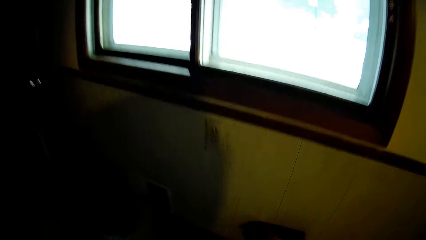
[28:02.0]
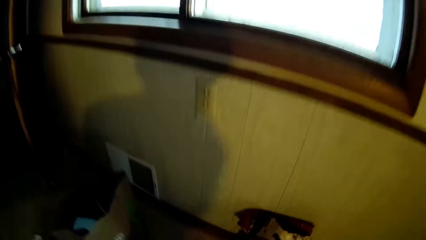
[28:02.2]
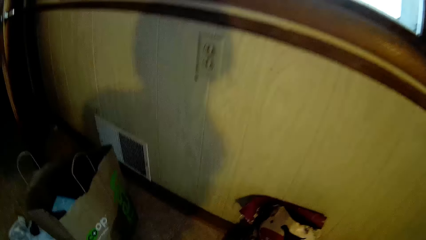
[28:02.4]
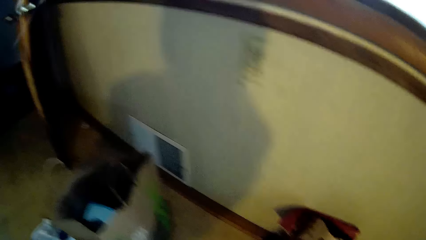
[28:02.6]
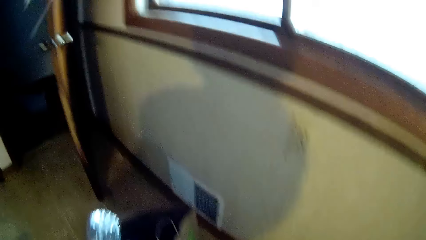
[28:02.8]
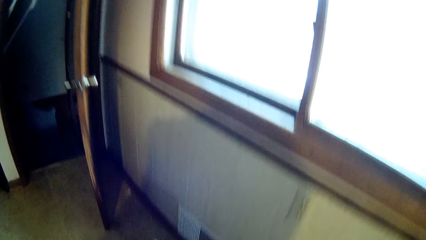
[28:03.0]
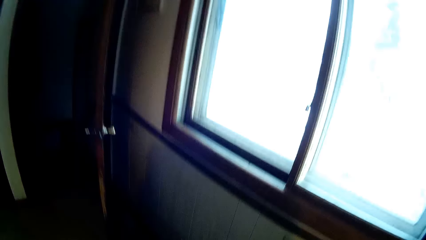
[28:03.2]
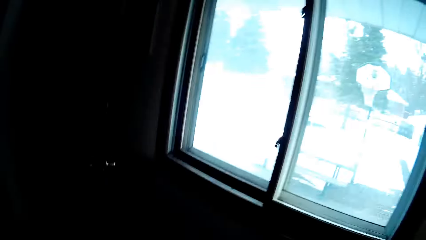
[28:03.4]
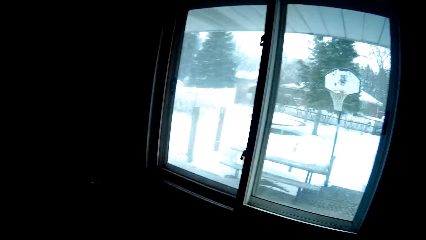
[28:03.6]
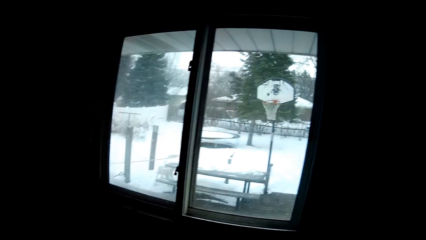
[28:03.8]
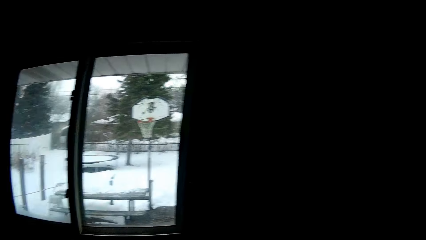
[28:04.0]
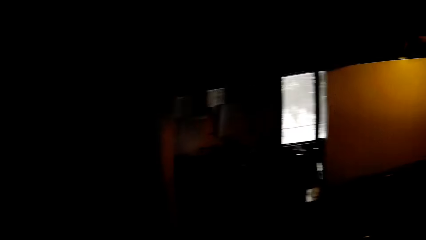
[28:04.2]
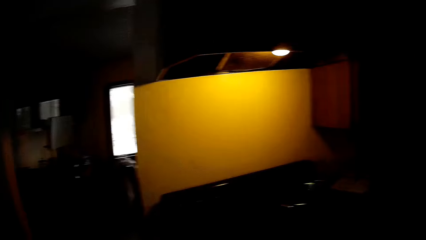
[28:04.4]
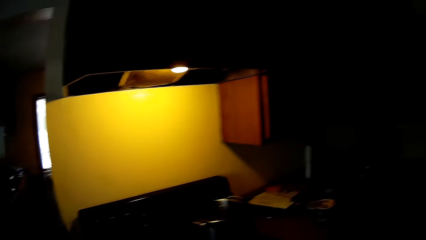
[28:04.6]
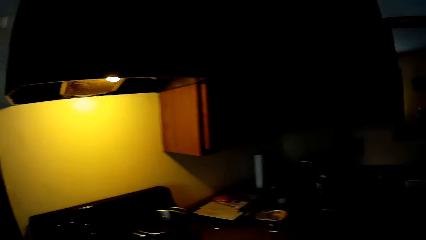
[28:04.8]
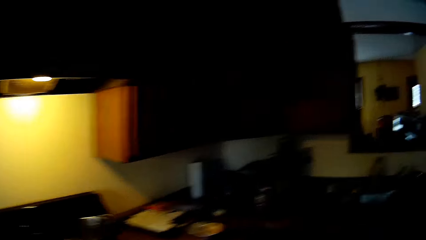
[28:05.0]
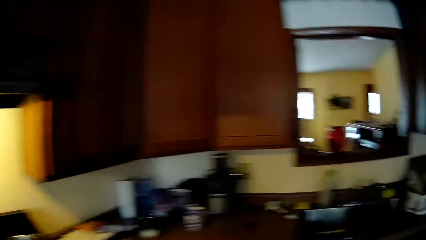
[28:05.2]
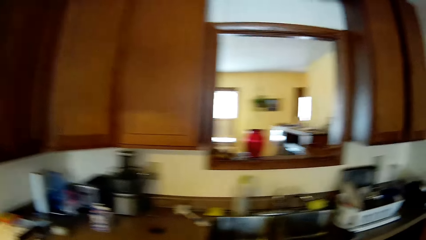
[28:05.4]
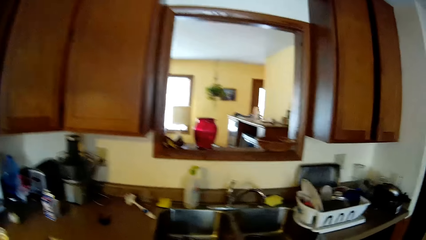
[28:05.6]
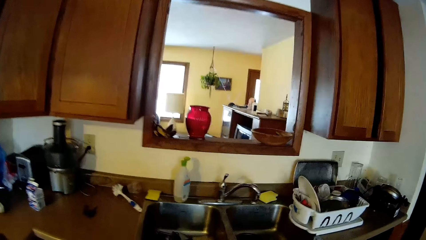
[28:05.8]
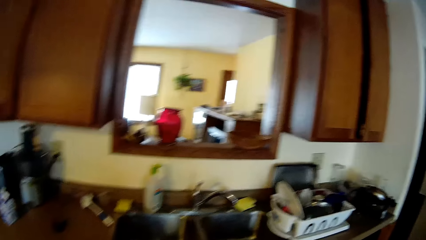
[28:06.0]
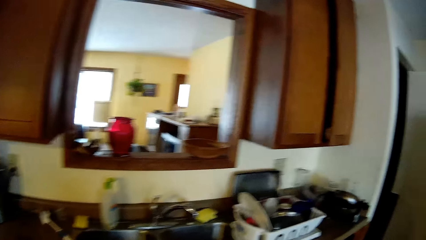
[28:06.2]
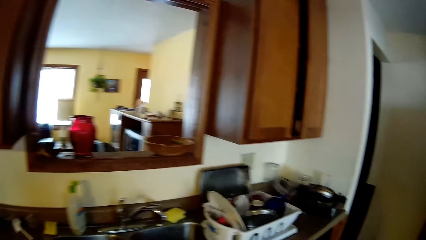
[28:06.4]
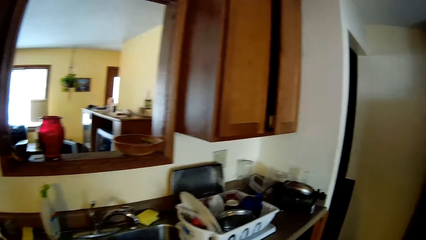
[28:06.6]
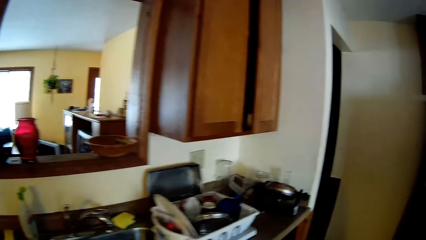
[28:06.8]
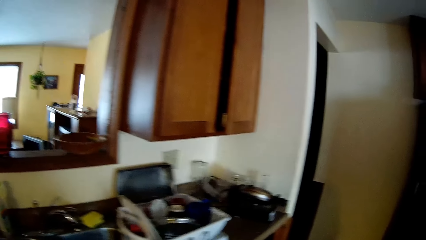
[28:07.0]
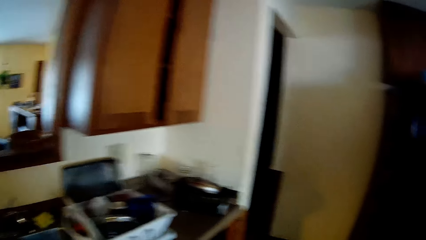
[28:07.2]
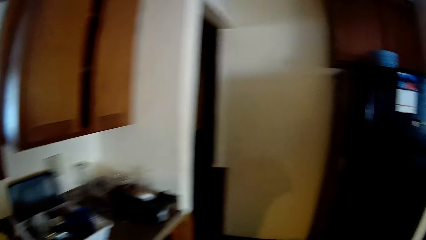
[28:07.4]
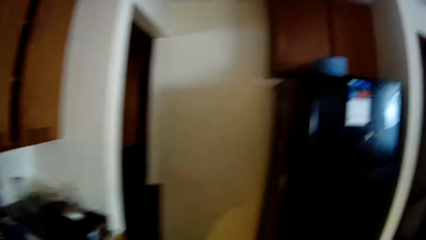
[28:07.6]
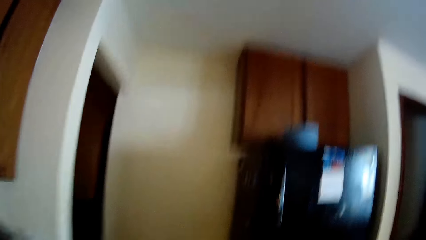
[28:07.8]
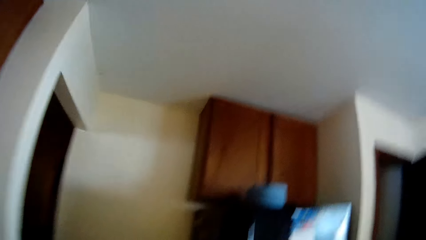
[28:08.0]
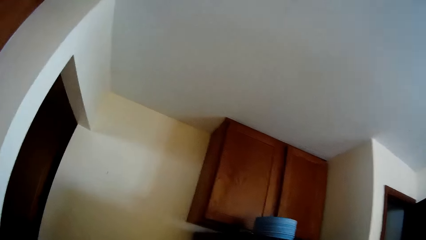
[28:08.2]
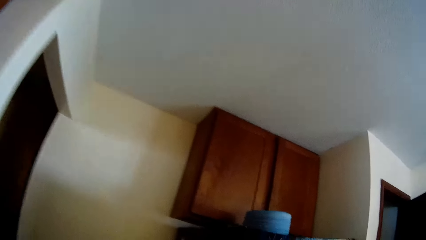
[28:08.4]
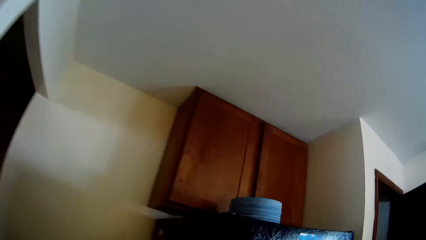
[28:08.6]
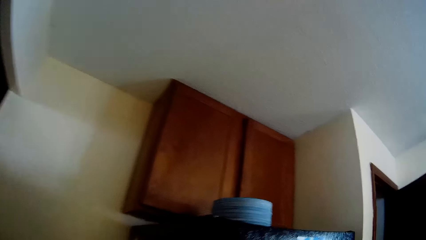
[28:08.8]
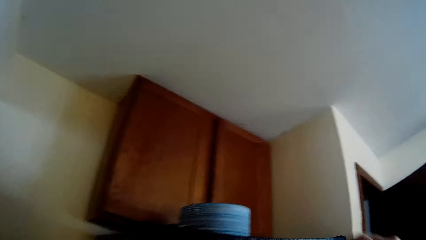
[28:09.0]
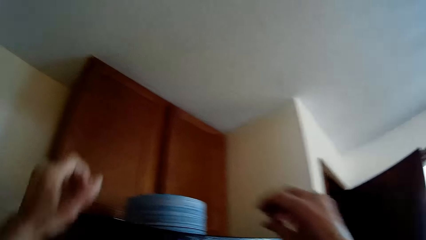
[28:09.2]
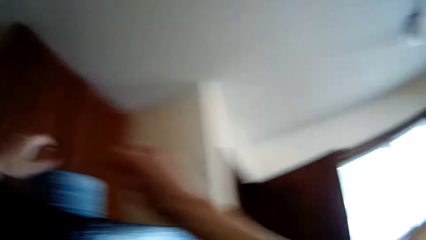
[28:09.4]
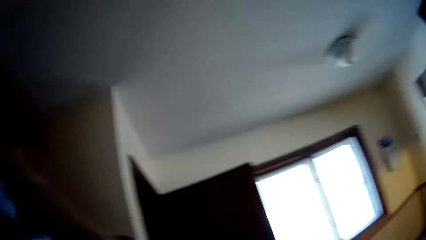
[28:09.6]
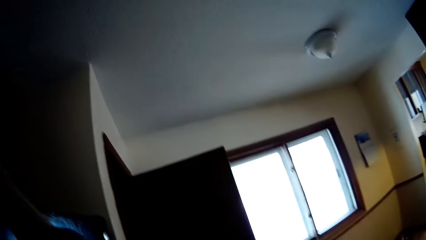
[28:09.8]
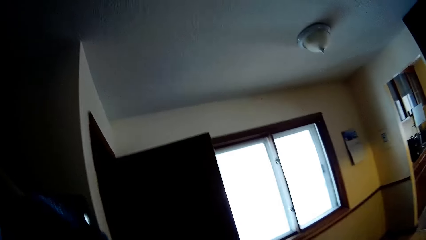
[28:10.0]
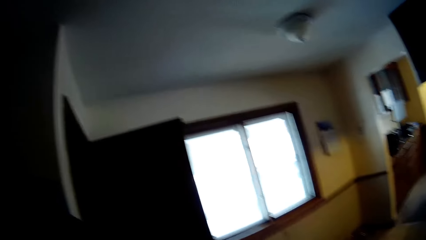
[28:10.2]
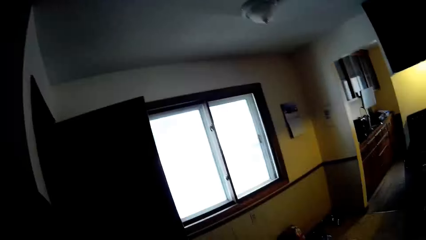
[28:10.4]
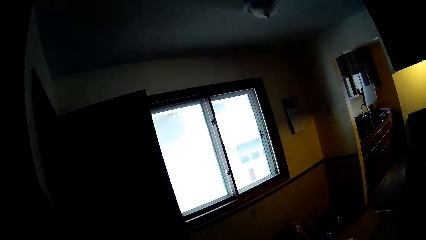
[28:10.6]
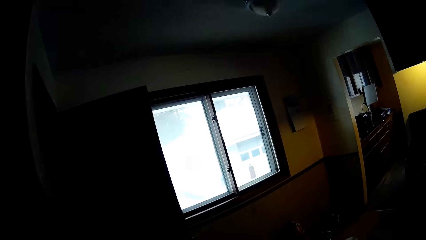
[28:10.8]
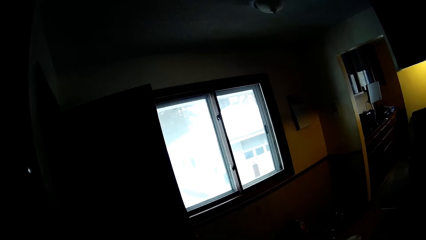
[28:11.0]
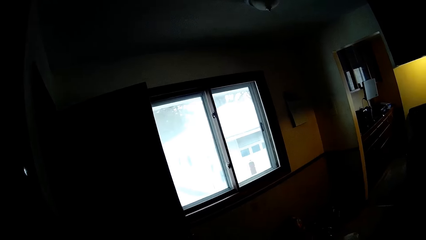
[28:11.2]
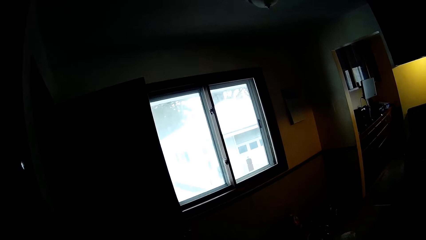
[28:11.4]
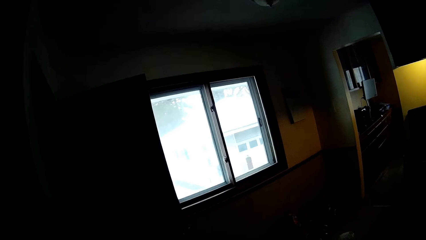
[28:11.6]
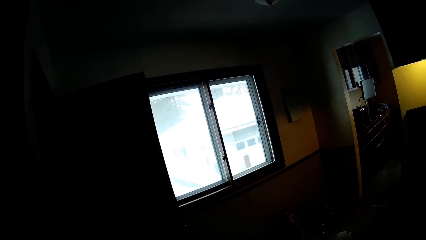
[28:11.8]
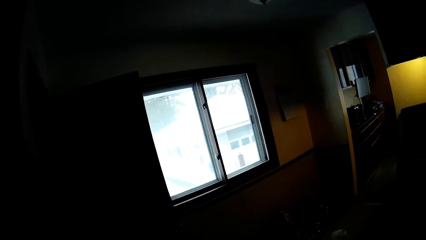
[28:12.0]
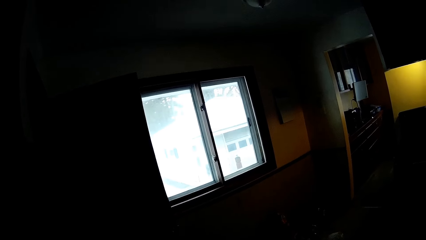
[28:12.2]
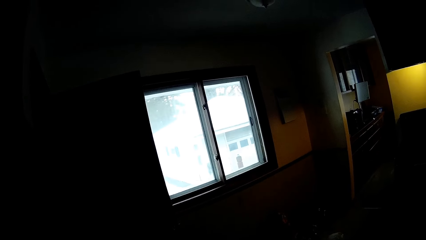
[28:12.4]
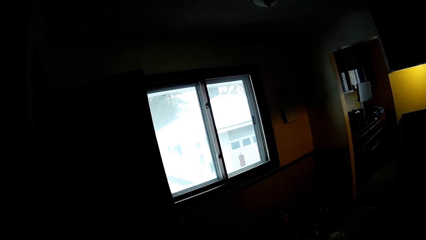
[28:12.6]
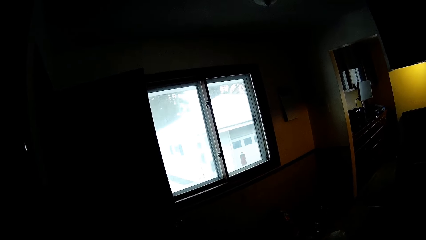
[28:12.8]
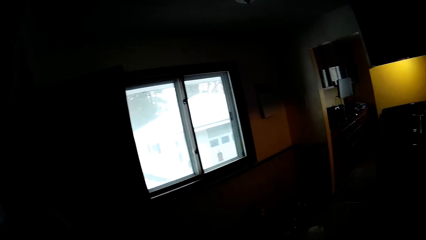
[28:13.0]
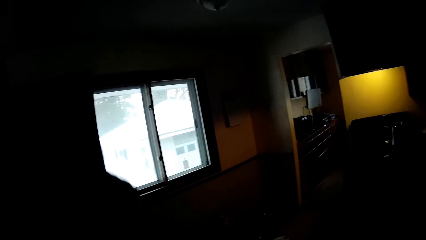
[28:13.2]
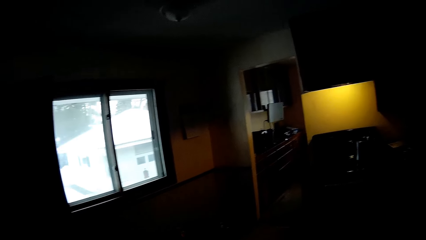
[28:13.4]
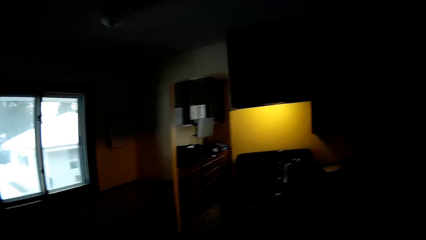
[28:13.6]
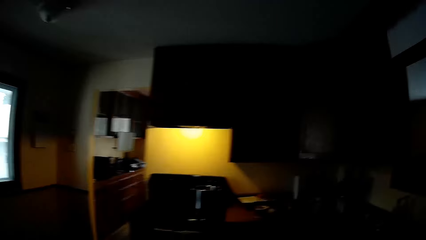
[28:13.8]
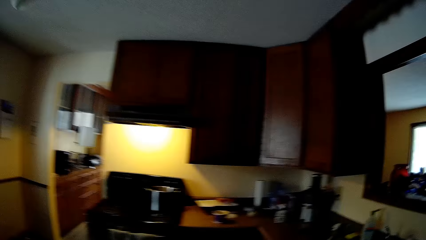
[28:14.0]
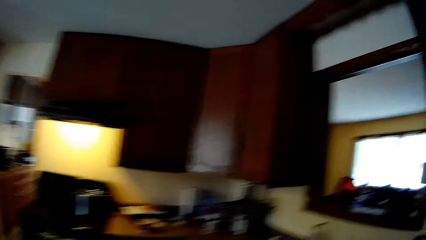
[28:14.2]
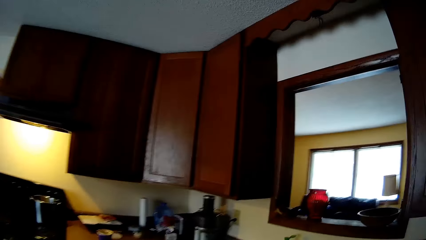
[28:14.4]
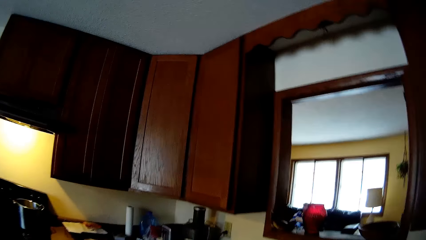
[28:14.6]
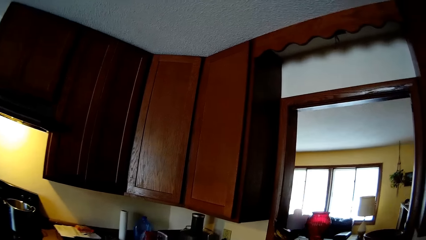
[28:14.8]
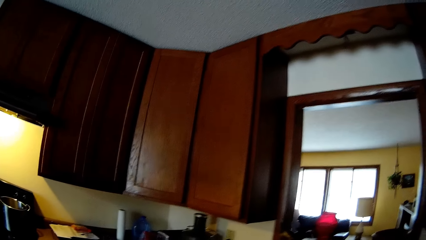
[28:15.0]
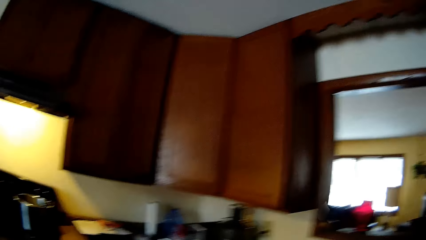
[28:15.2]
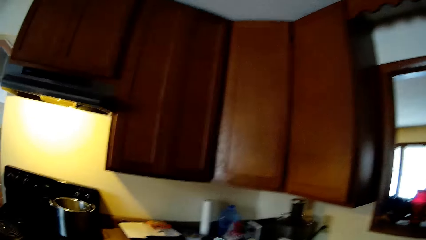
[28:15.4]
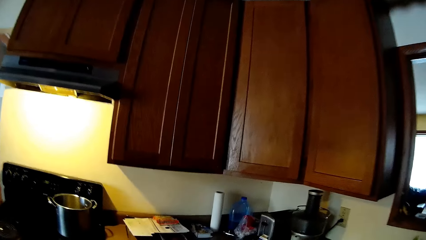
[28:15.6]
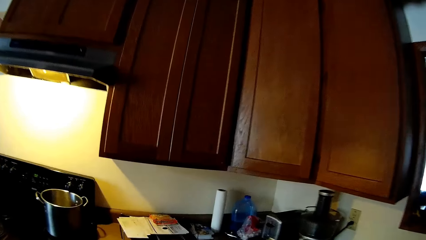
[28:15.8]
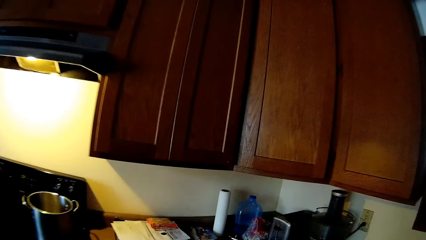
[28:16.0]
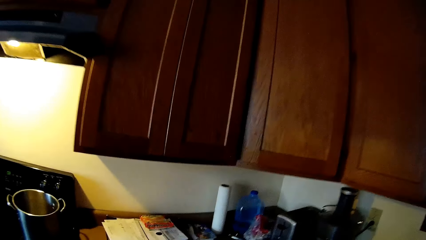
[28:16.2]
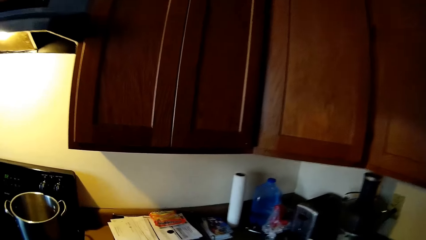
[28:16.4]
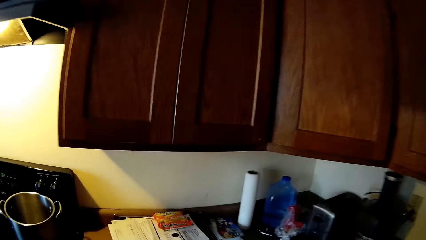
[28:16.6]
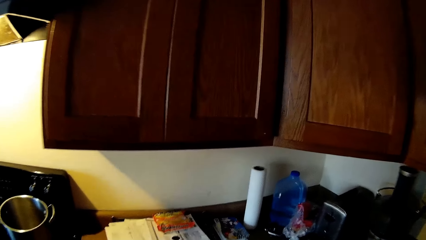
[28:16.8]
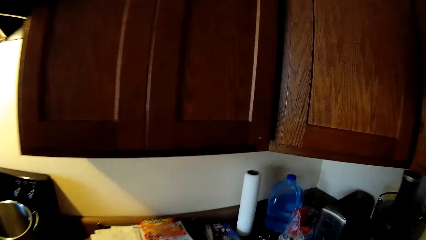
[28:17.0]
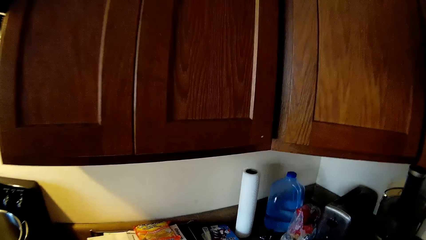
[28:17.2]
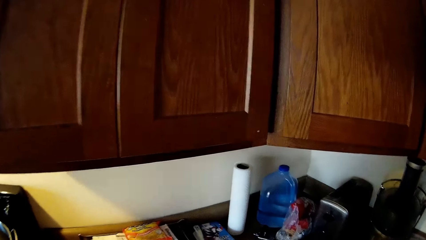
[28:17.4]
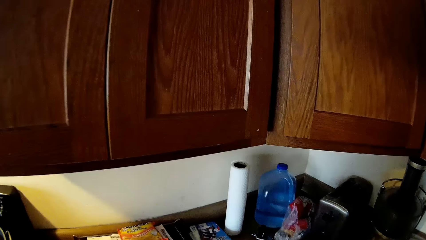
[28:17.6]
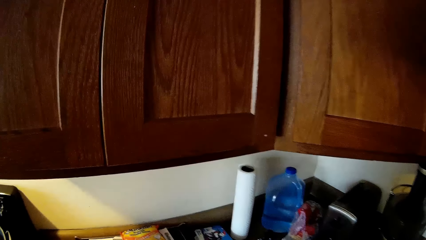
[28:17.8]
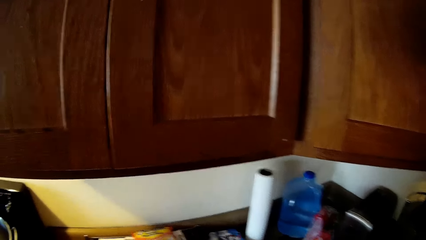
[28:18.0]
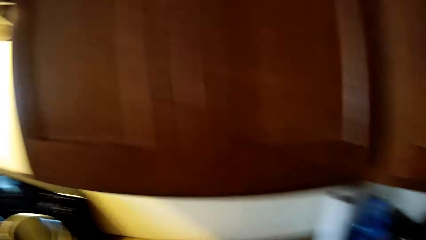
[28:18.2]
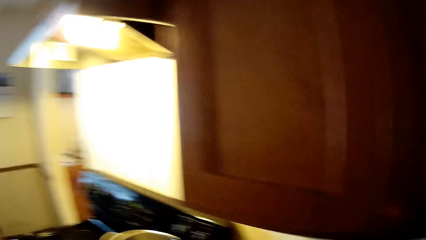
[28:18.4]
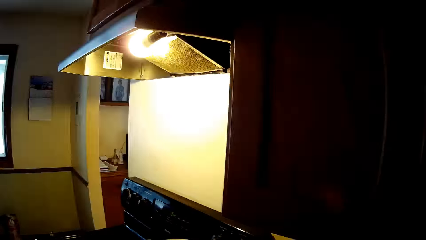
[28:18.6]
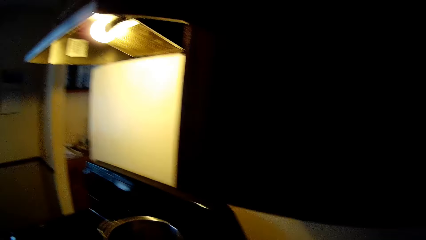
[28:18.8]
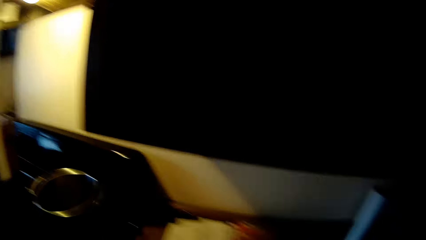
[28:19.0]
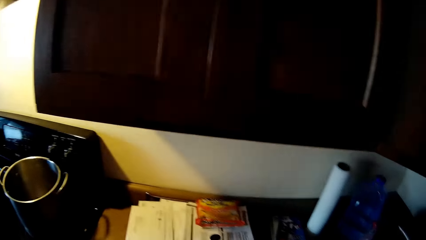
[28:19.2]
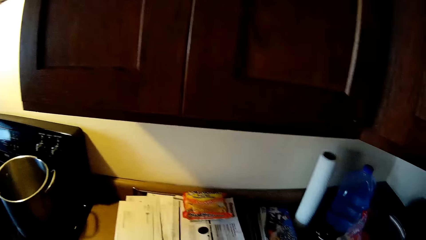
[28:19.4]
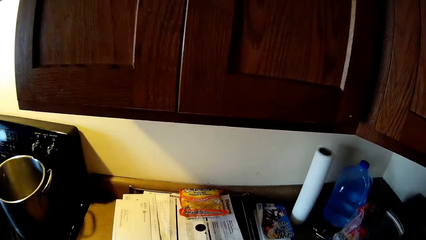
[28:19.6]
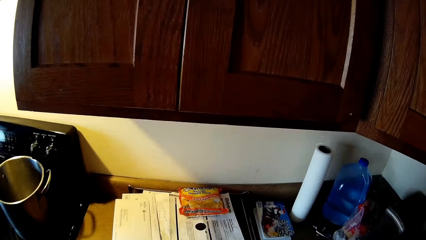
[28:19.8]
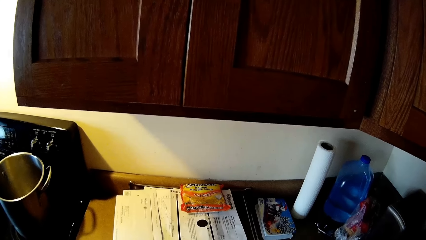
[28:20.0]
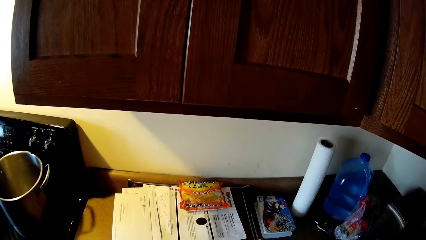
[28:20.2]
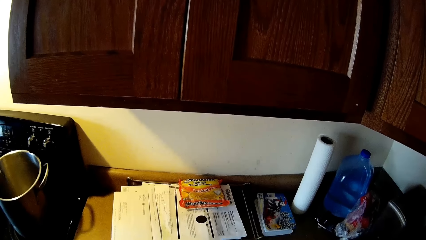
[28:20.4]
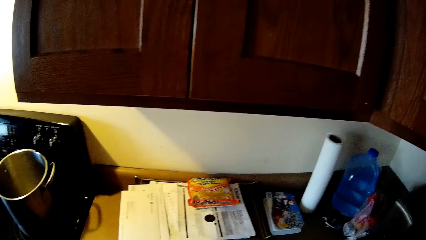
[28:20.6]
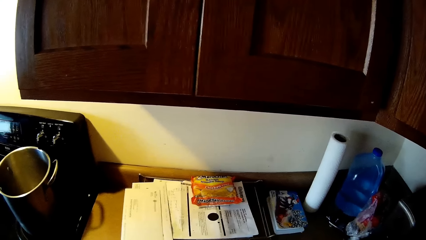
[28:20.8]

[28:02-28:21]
The camera wearer picks up a bottle from the floor with his left hand. He walks towards a refrigerator. He takes a stack of plates or a container from the top of the refrigerator with both hands. He looks around. He walks towards the gas cooker.
